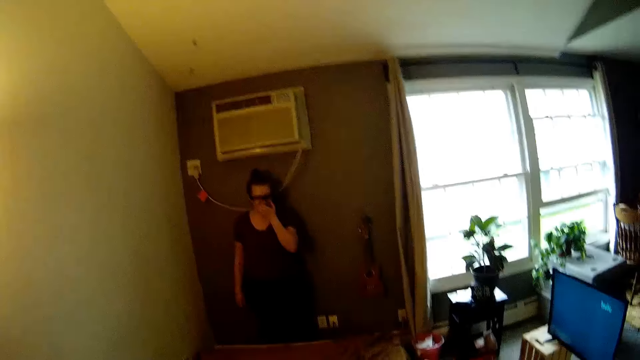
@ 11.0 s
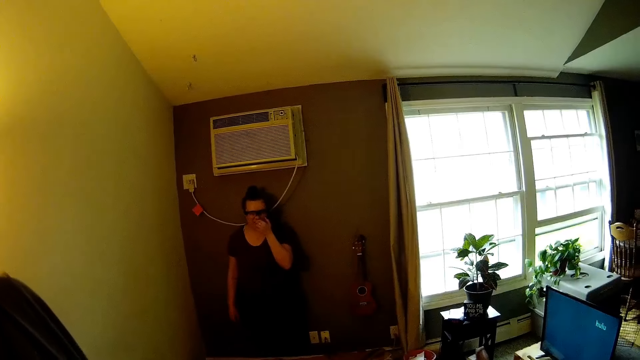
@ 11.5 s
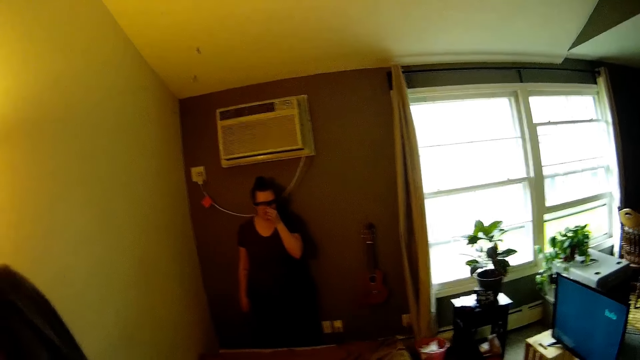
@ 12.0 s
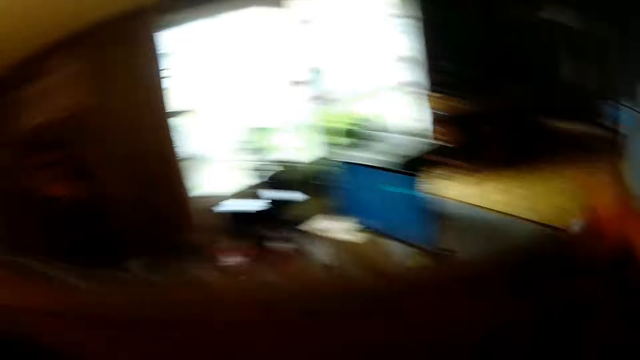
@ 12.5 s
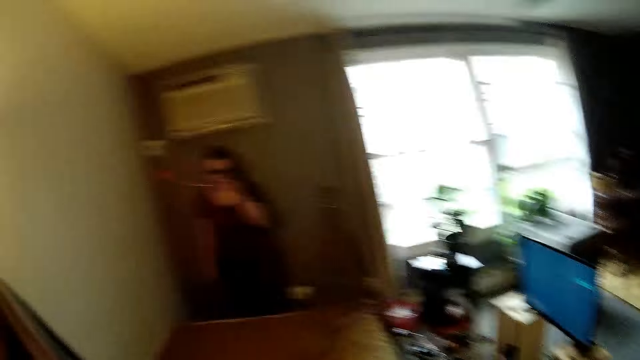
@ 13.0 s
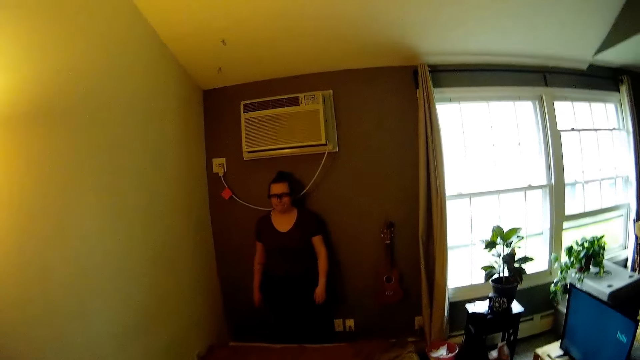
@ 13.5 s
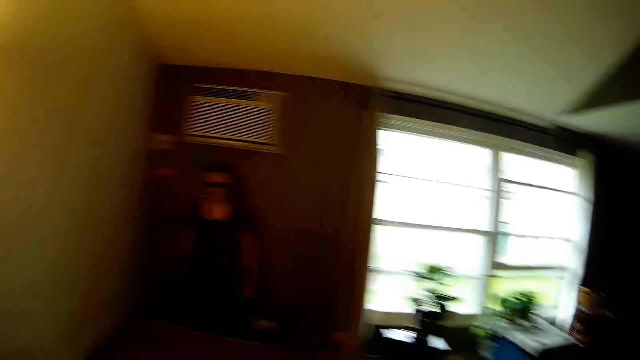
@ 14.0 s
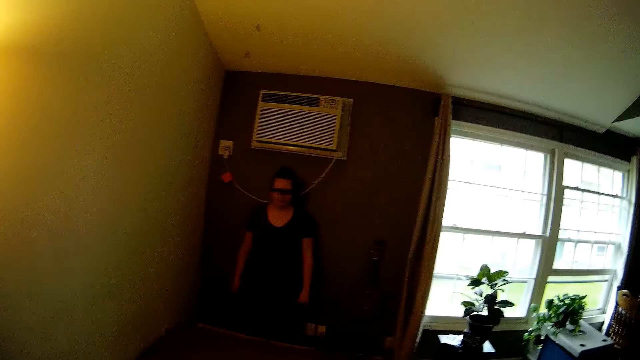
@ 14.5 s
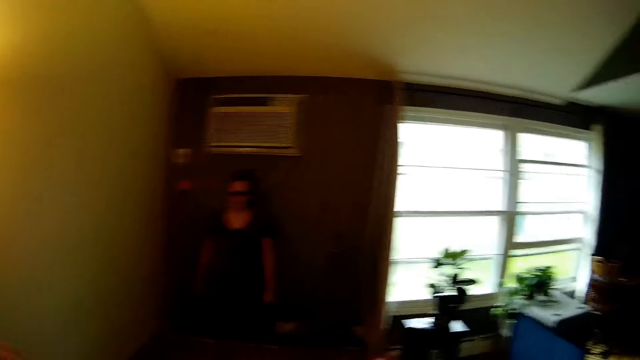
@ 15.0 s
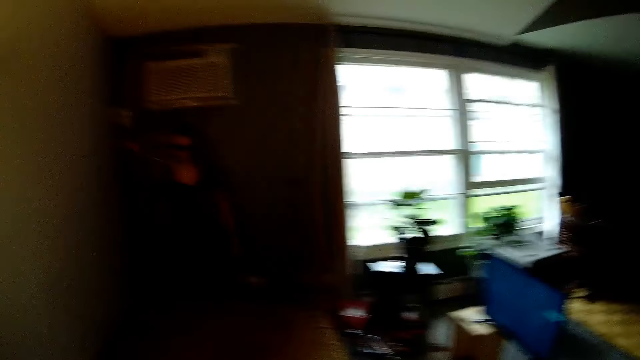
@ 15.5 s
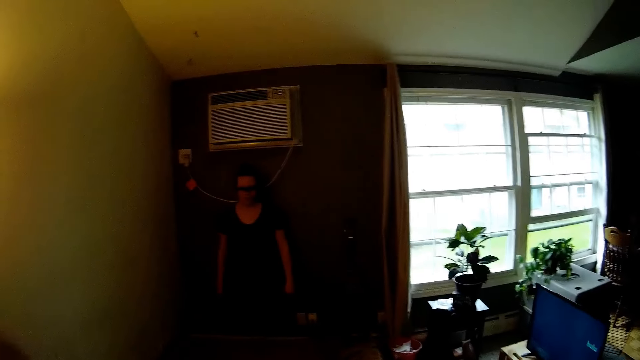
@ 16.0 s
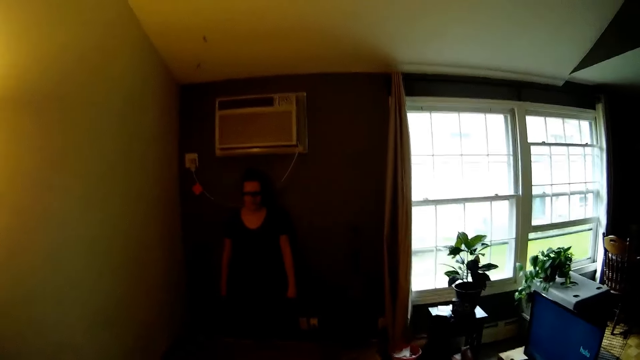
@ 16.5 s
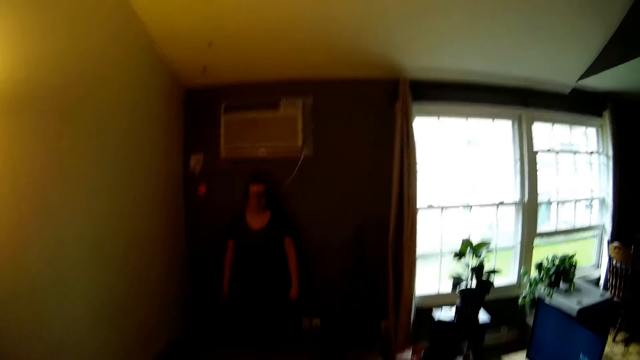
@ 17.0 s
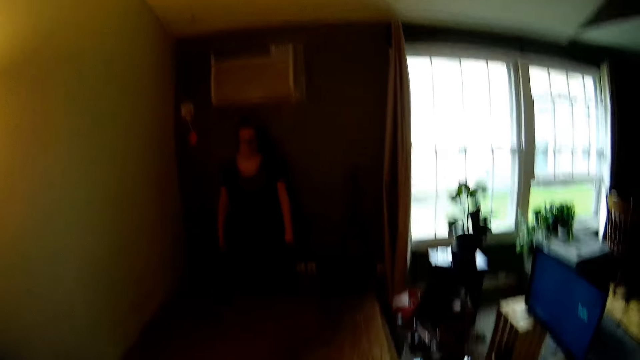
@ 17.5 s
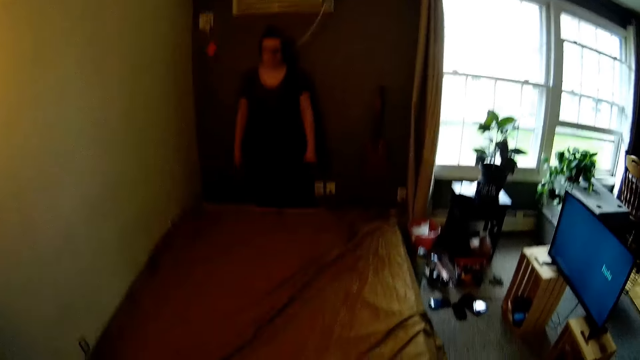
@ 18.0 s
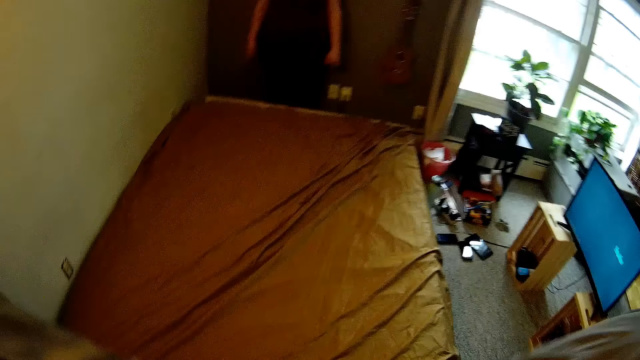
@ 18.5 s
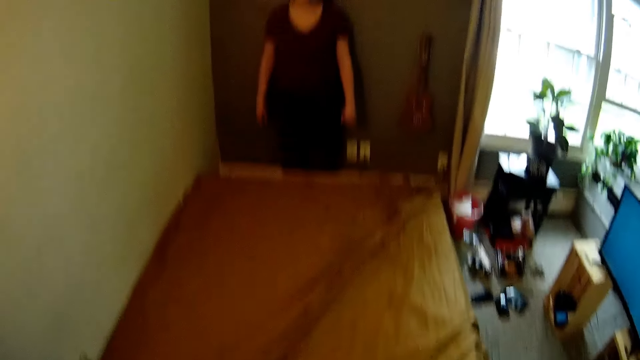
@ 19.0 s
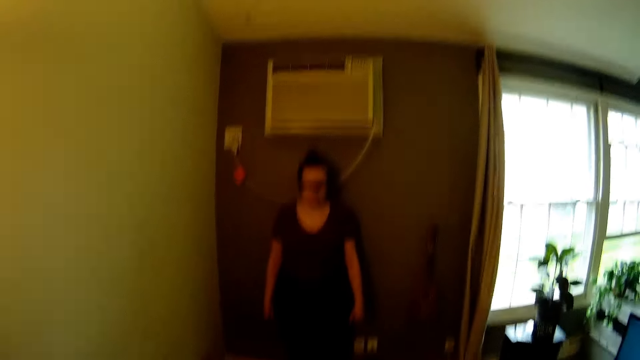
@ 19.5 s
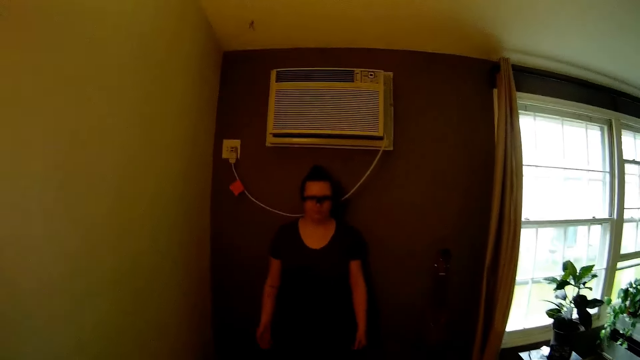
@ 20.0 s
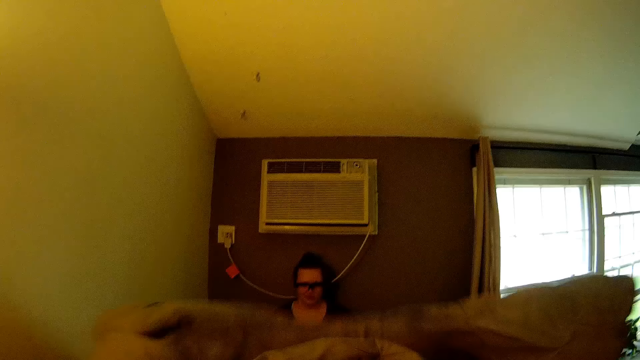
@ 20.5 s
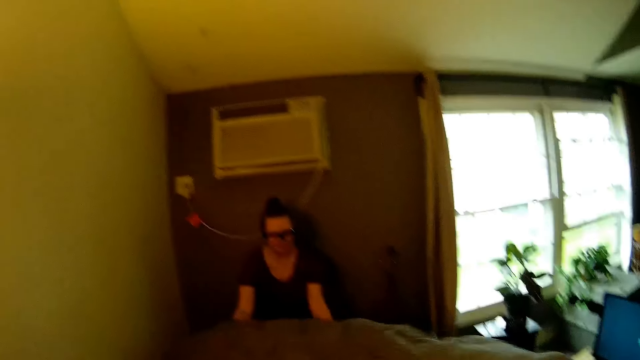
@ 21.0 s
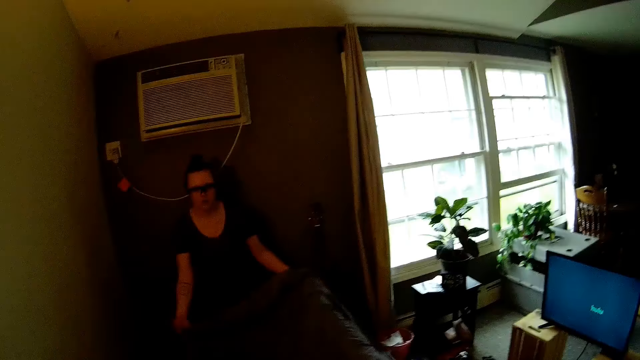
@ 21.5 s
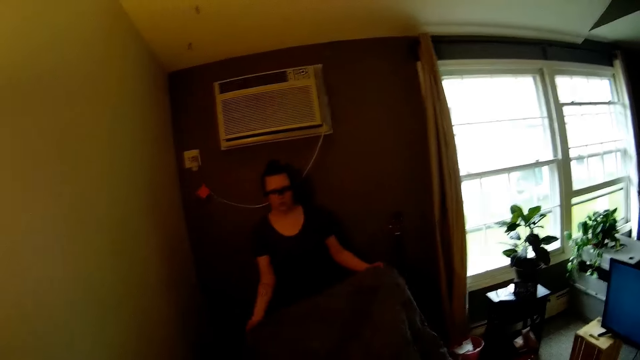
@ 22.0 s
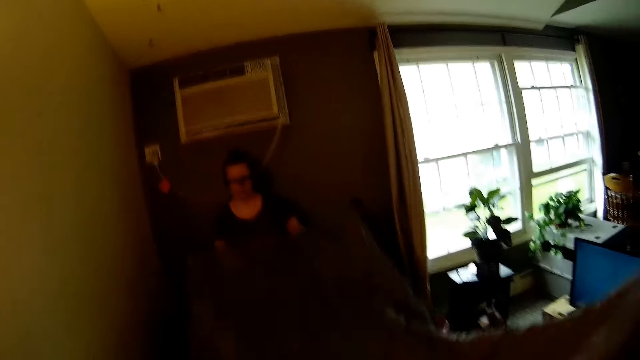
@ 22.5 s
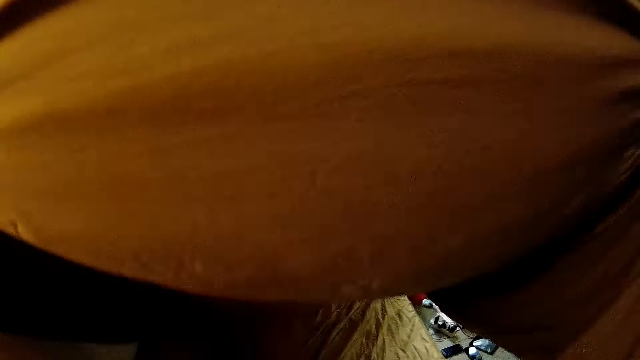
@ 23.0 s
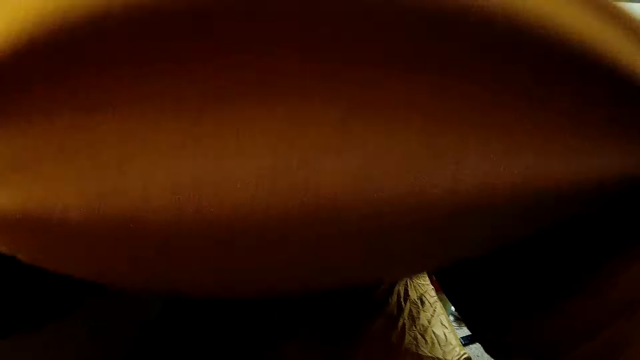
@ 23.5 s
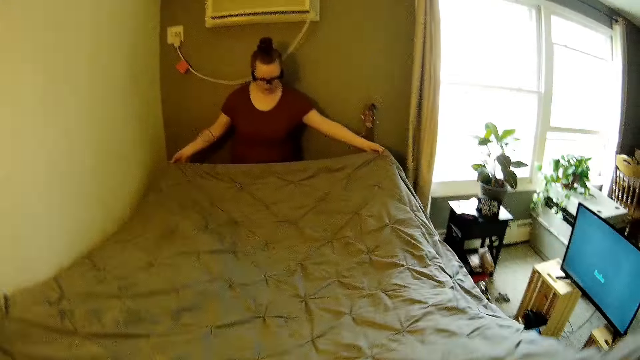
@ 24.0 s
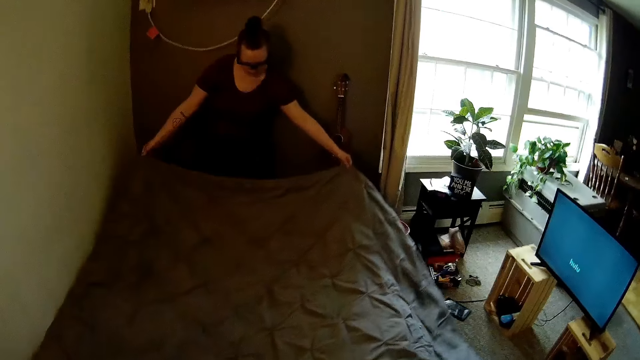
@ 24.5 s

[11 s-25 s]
The camera wearer talks to a woman. They throw one end of the grey bedsheet to the woman. The woman holds one end of the grey bedsheet with both hands. The camera wearer lays the grey bedsheet on a bed with the woman using both hands. The woman helps the camera wearer to stretch the bedsheet.

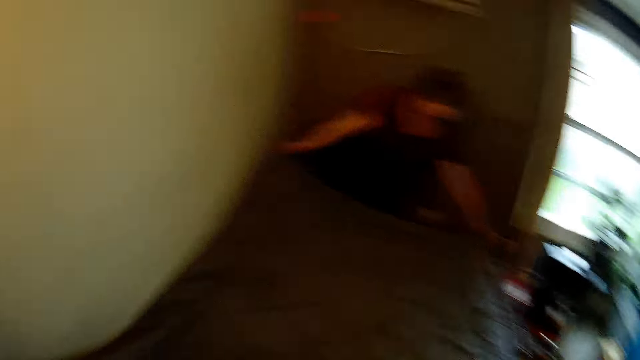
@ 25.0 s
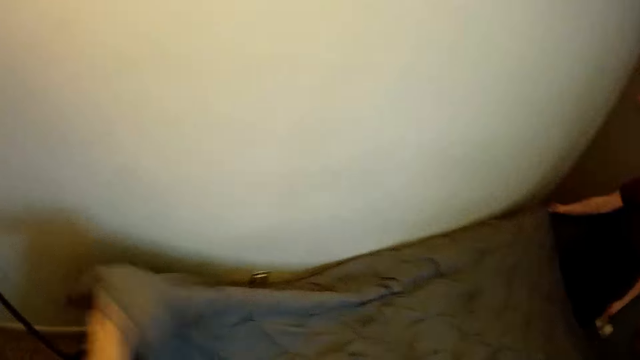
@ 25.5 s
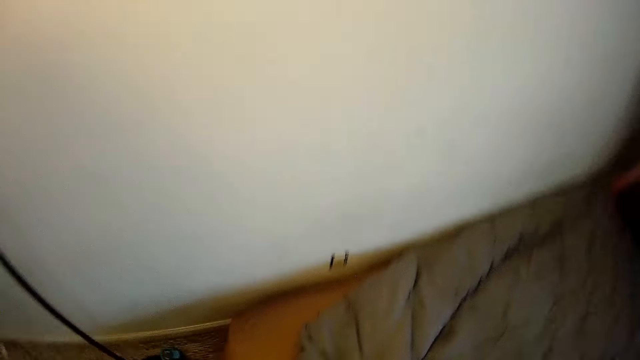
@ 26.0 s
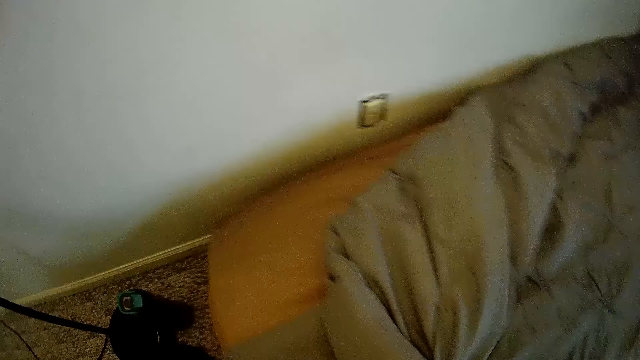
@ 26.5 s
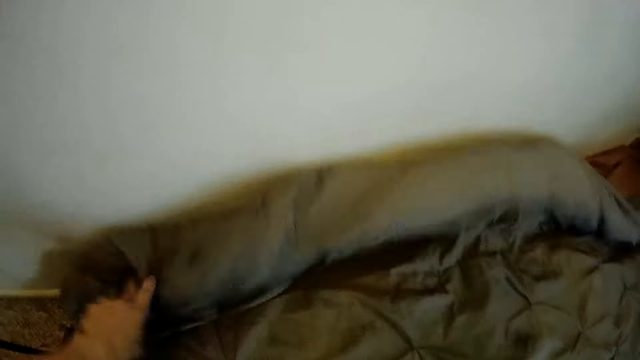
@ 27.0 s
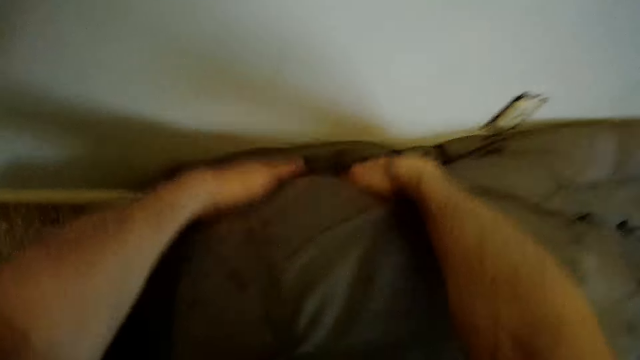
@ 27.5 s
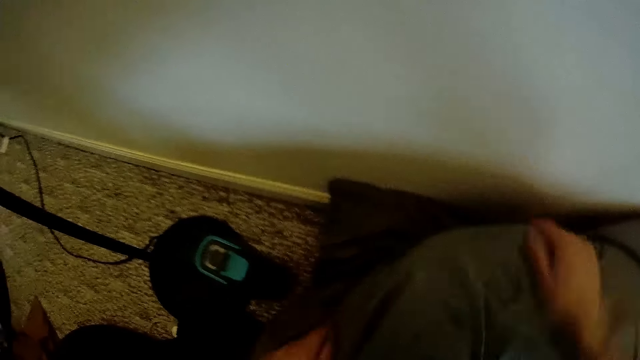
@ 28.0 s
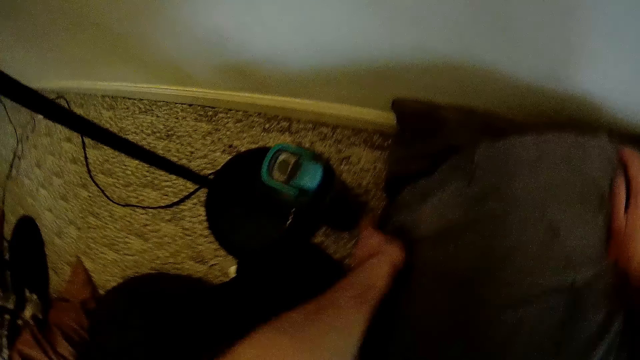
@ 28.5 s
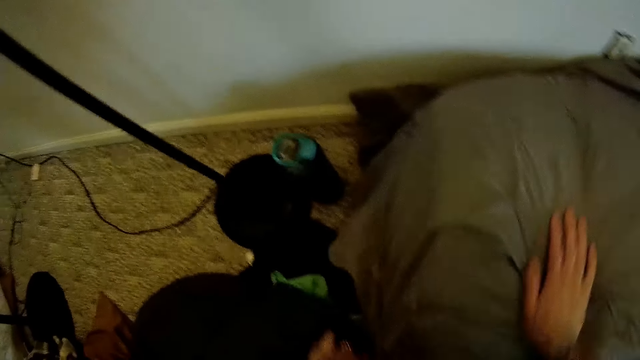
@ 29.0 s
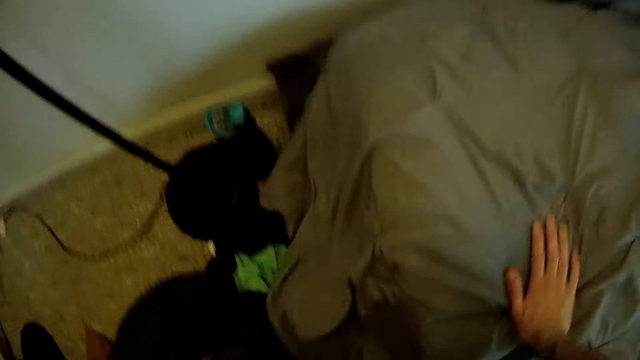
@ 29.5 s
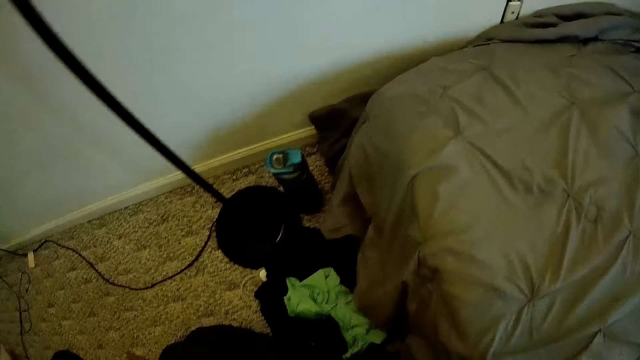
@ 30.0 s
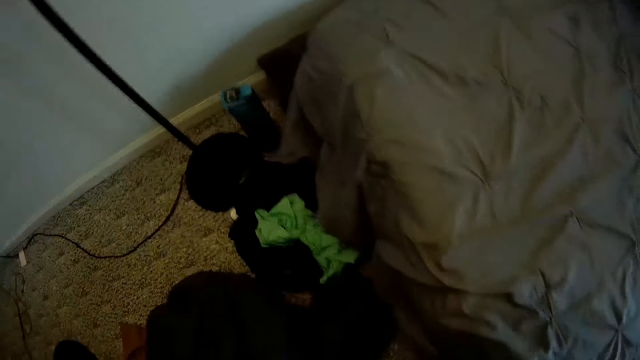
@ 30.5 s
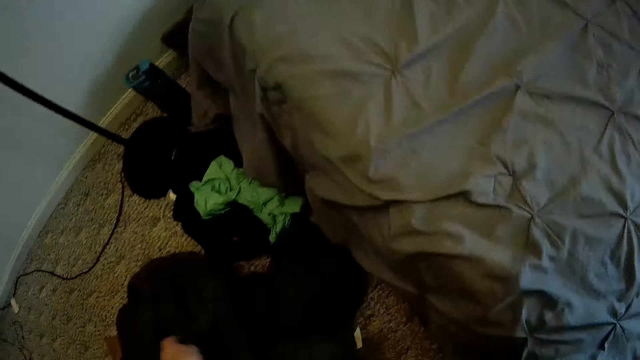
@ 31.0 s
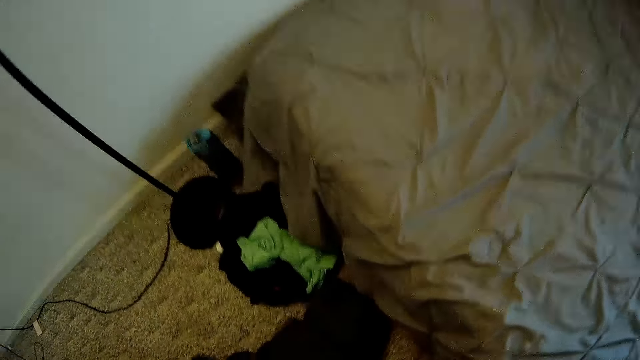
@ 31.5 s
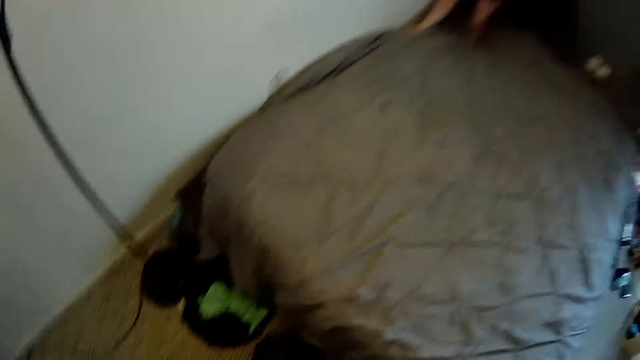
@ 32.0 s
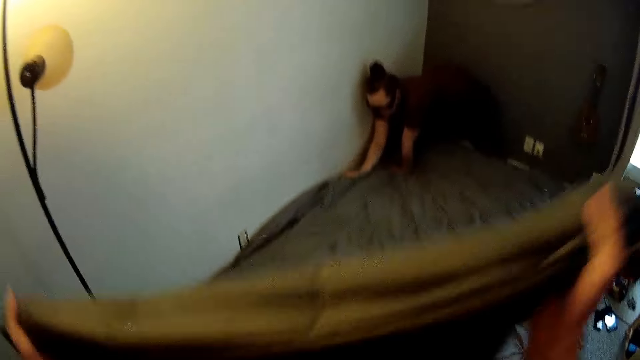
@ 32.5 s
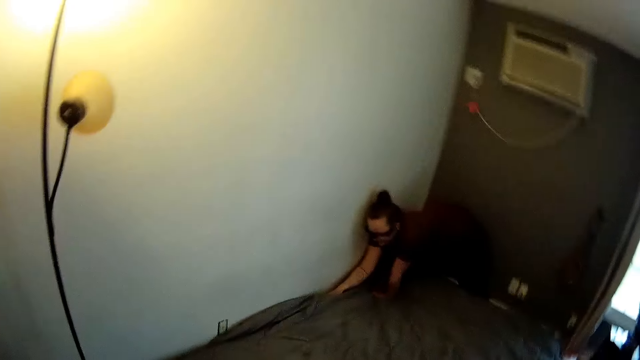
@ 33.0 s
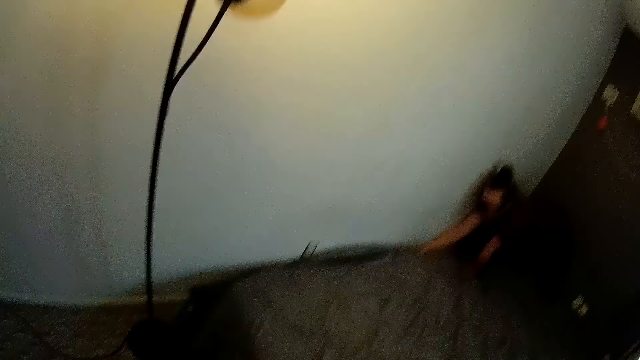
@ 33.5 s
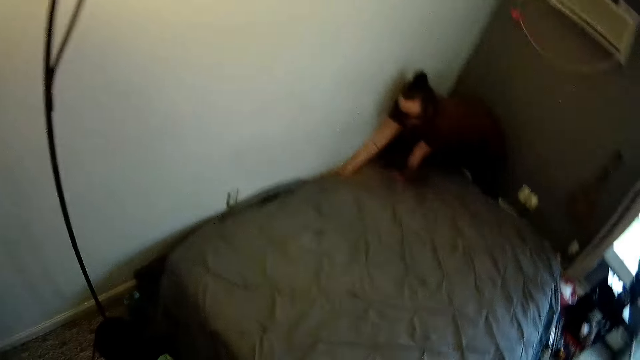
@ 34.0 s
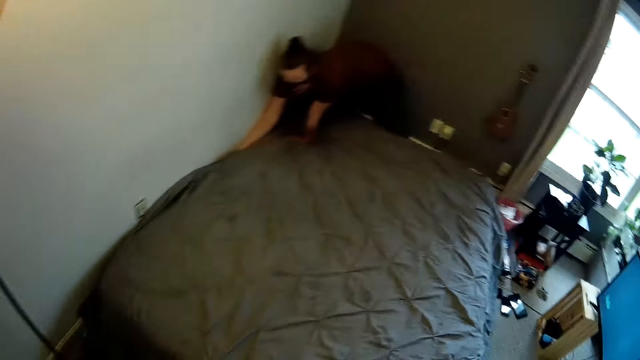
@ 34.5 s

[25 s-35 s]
The camera wearer tucks in one end of the grey bedsheet under the bed with both hands. He spreads the bedsheet on the bed. He picks up an ash duvet from the floor with his left hand. The woman tucks in one end of the grey bedsheet with her right hand.
